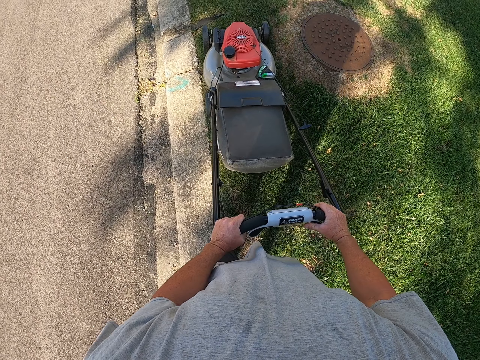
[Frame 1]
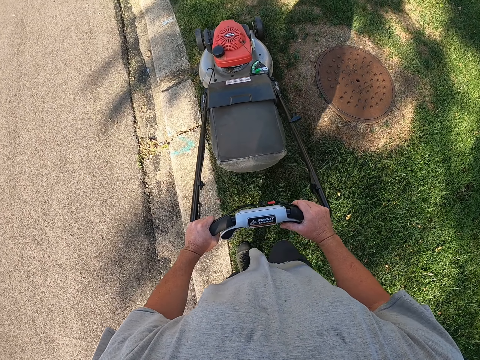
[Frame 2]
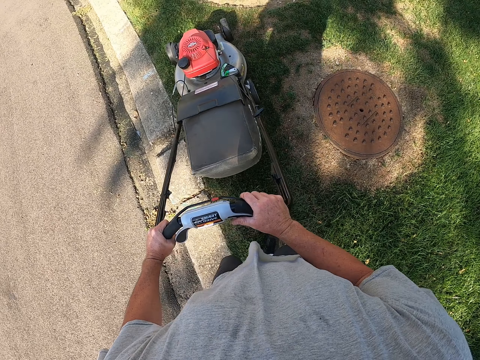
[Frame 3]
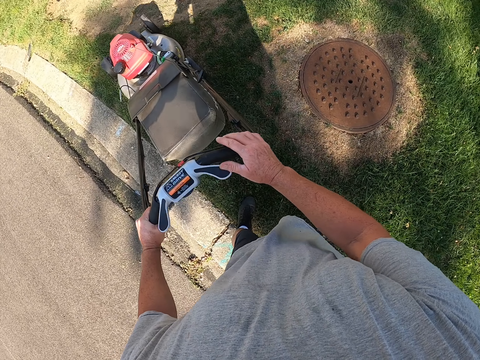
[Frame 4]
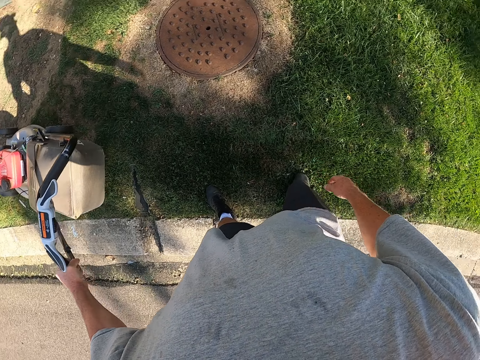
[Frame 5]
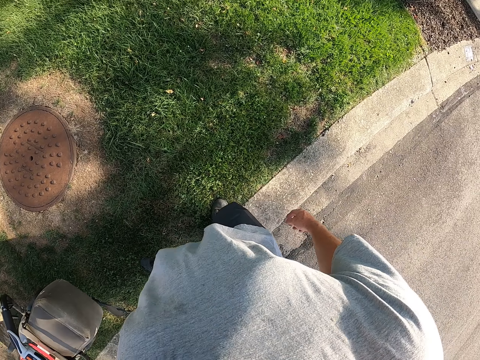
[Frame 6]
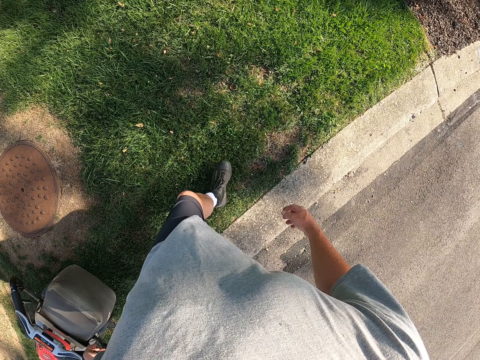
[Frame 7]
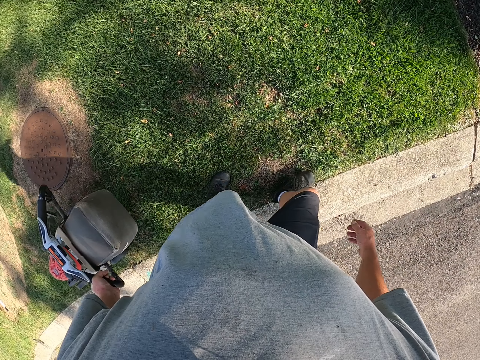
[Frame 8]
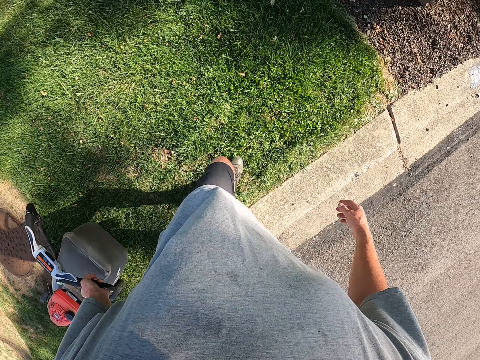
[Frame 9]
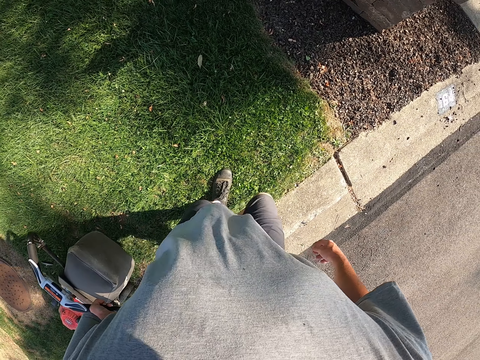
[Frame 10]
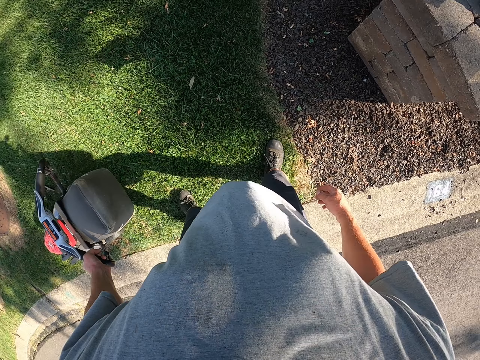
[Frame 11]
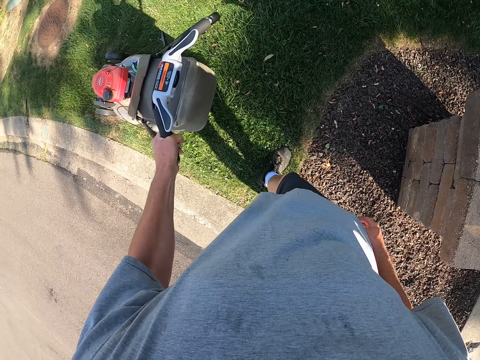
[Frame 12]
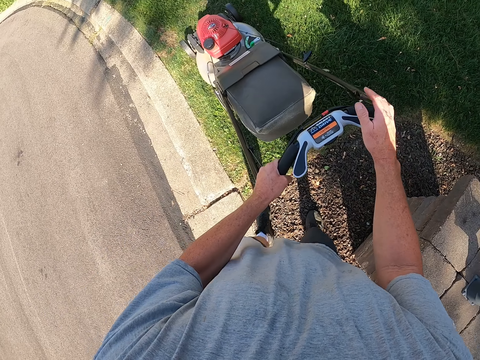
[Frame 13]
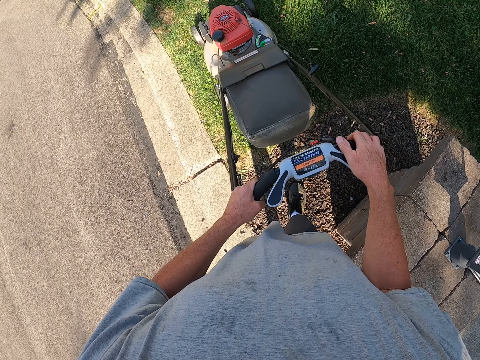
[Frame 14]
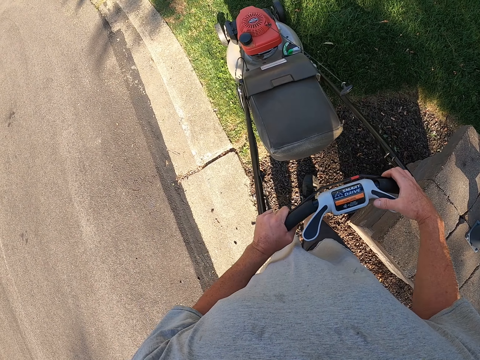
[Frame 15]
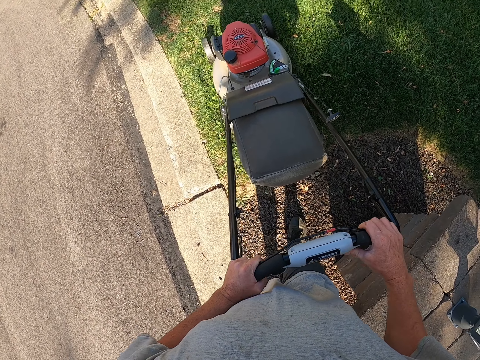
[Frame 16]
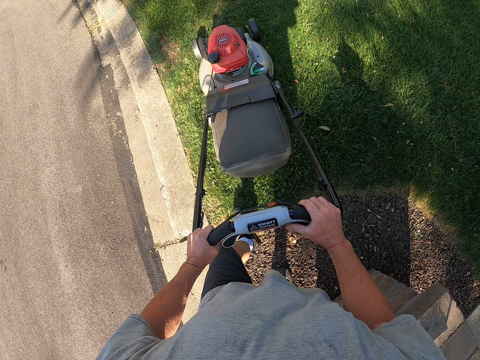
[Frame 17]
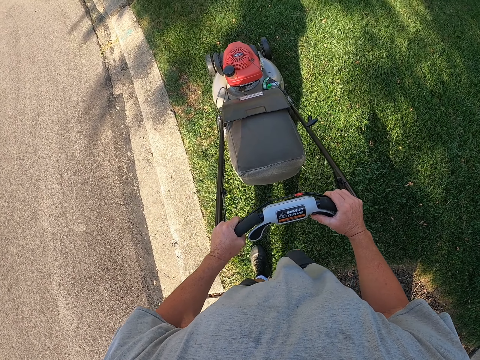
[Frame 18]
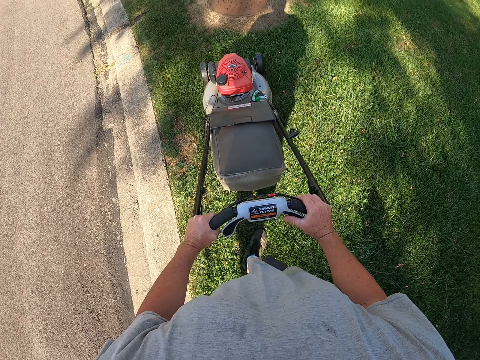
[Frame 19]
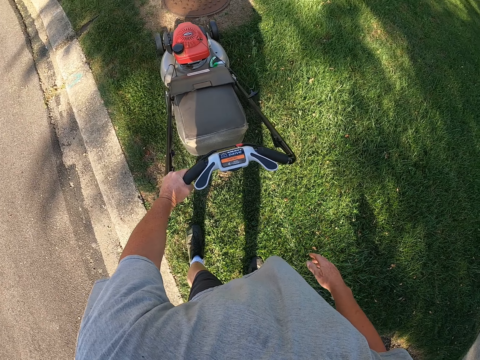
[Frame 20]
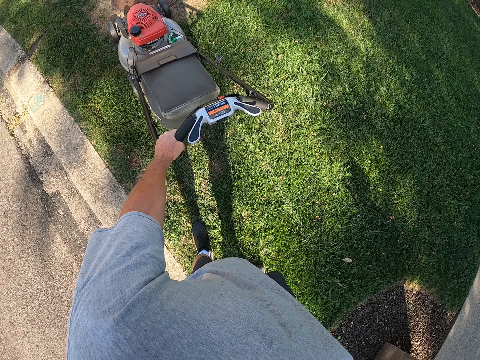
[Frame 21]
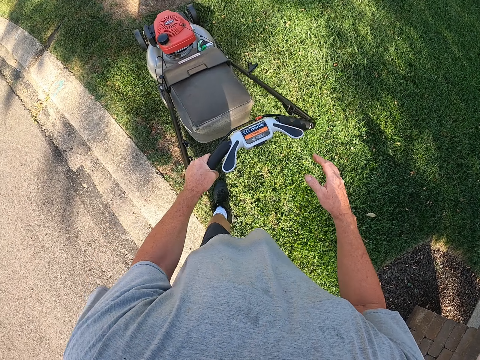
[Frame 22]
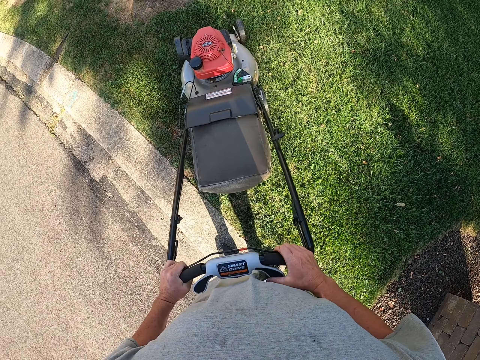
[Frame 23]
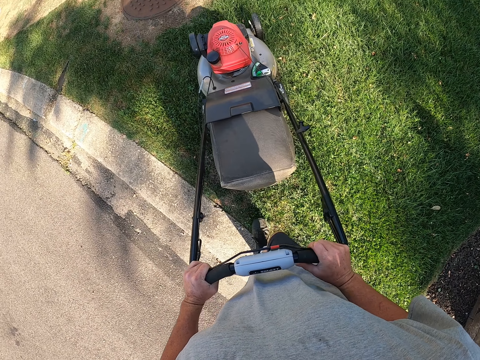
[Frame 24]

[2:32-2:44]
The camera wearer cuts grass with the mower machine. They pull back the mower machine.

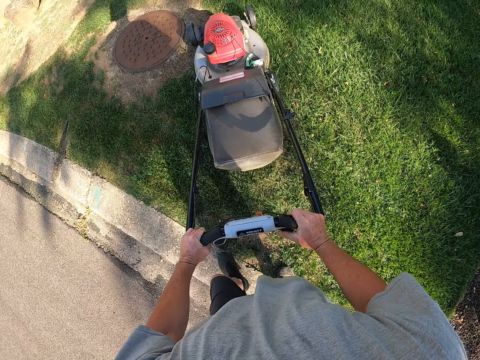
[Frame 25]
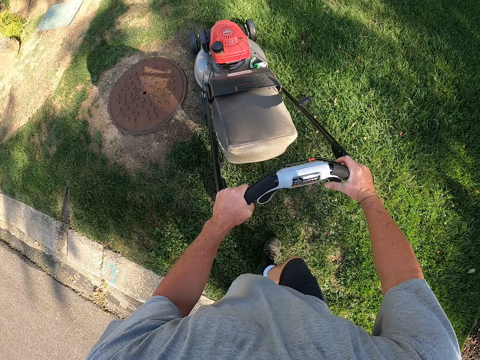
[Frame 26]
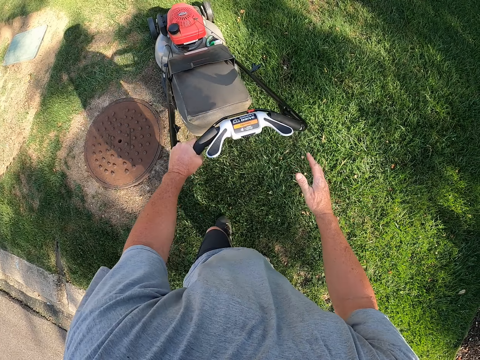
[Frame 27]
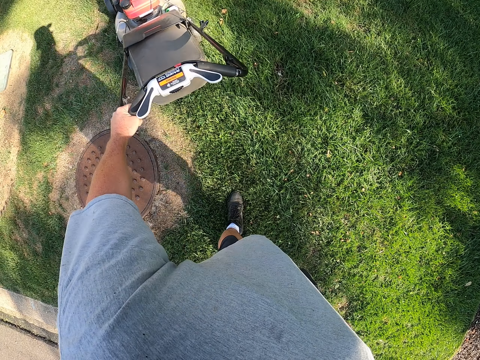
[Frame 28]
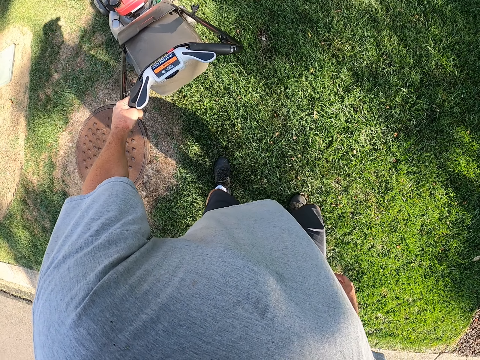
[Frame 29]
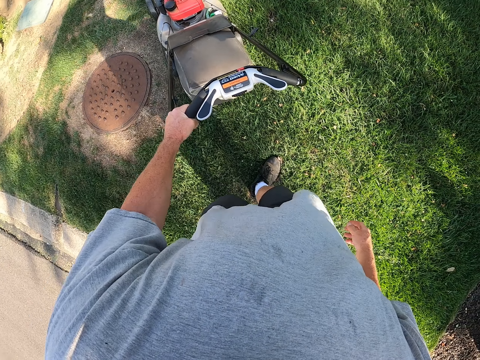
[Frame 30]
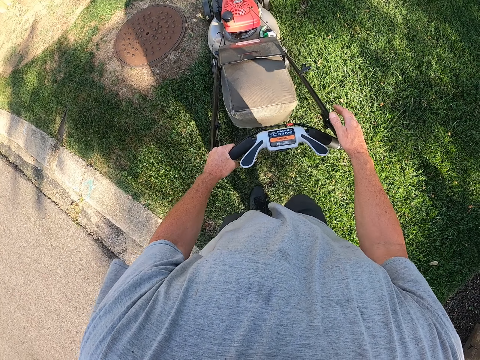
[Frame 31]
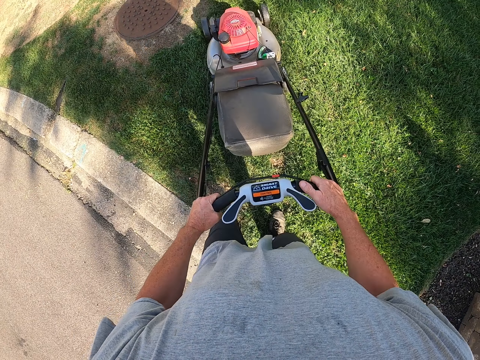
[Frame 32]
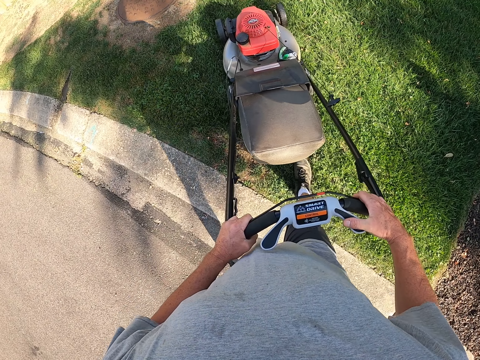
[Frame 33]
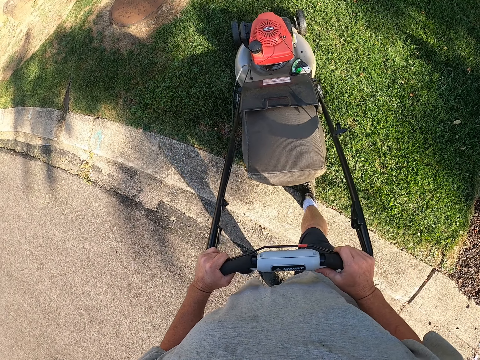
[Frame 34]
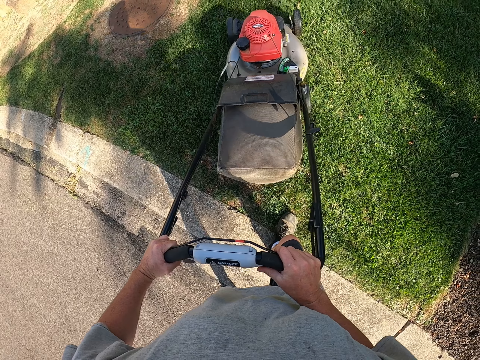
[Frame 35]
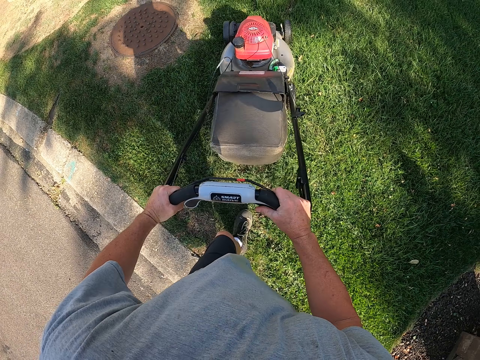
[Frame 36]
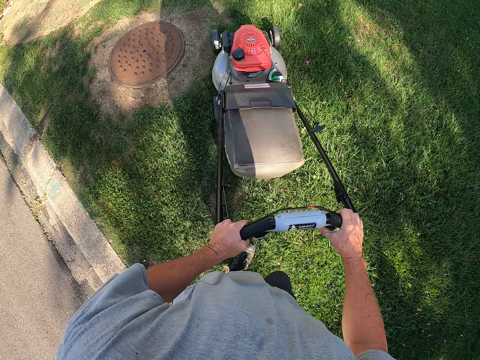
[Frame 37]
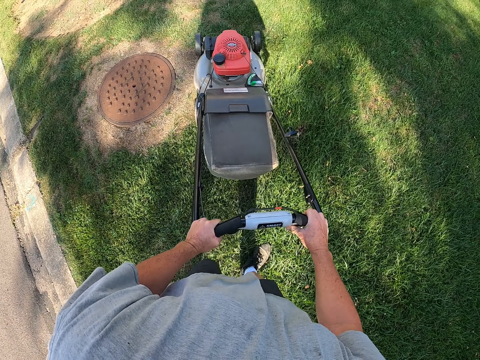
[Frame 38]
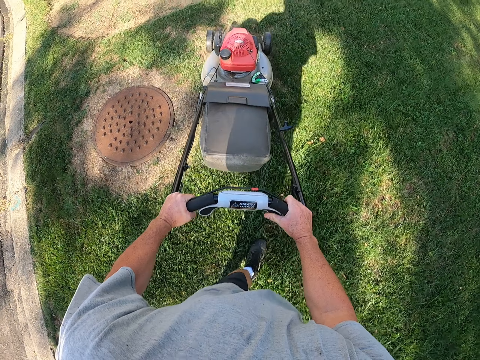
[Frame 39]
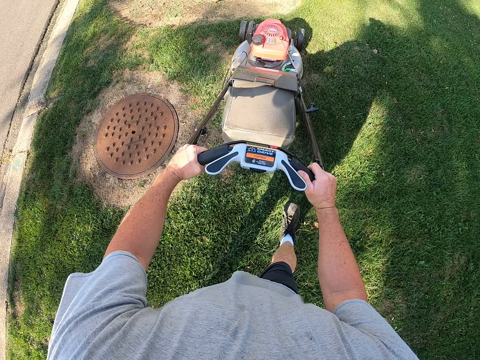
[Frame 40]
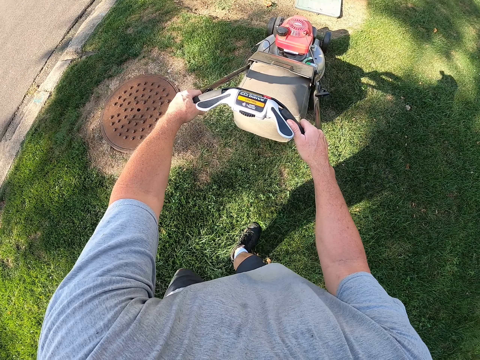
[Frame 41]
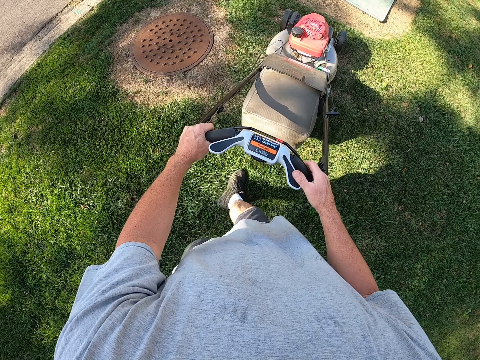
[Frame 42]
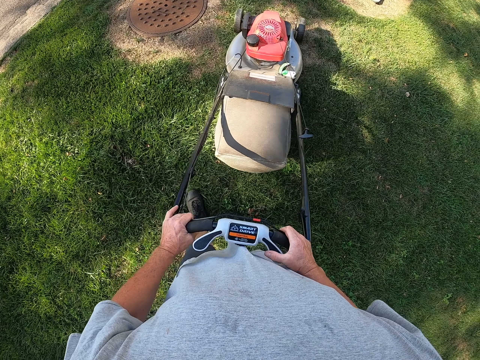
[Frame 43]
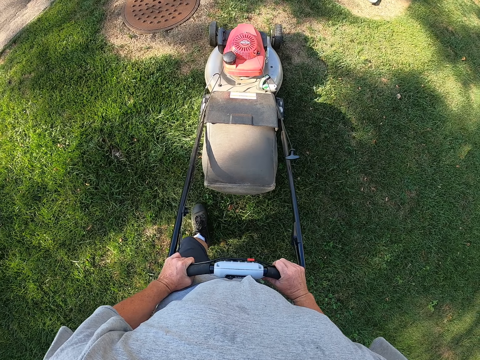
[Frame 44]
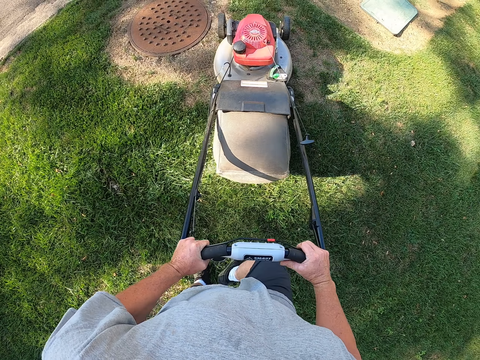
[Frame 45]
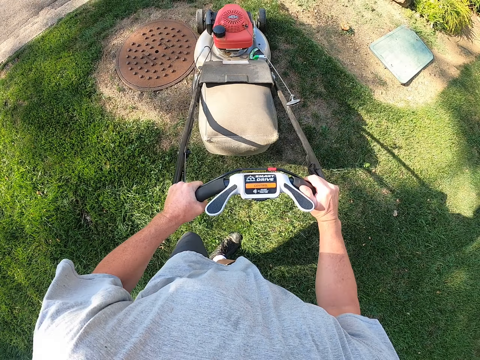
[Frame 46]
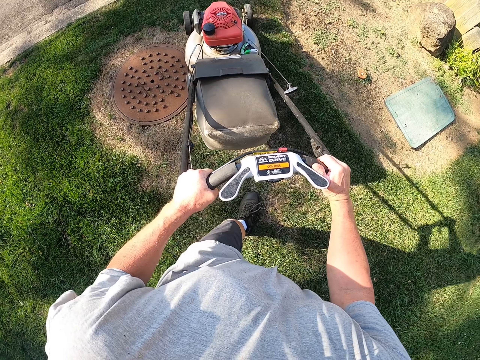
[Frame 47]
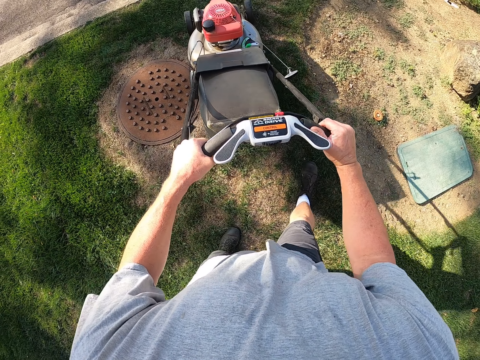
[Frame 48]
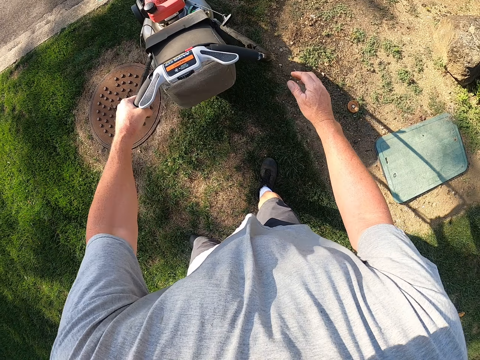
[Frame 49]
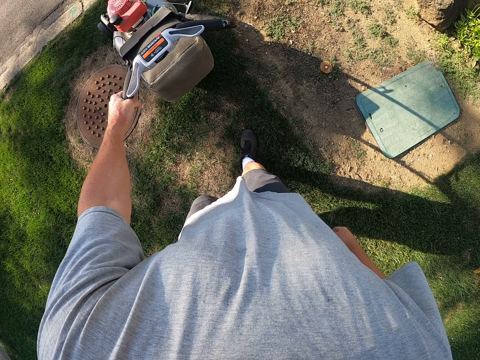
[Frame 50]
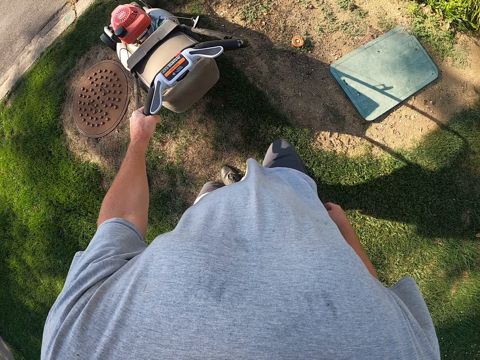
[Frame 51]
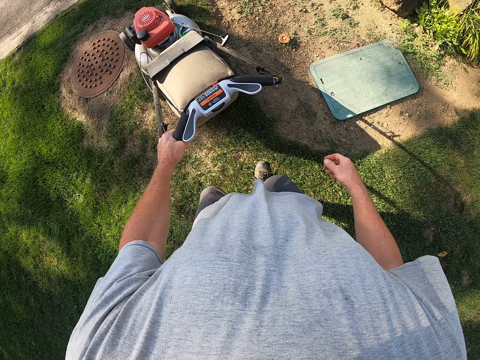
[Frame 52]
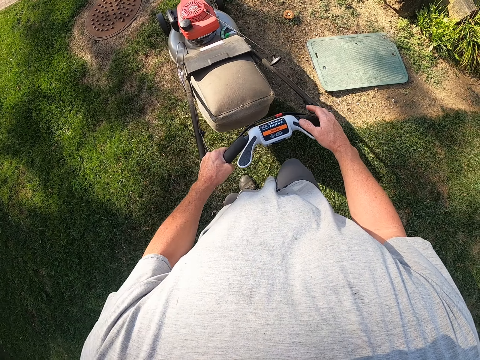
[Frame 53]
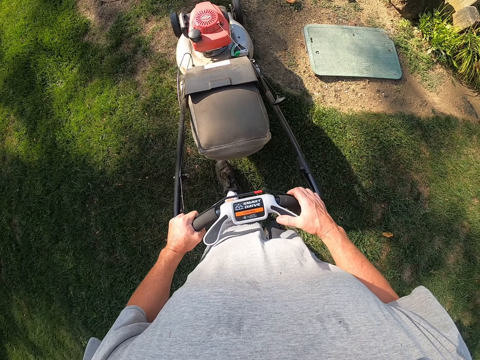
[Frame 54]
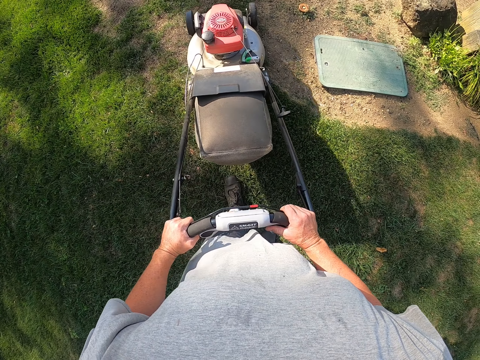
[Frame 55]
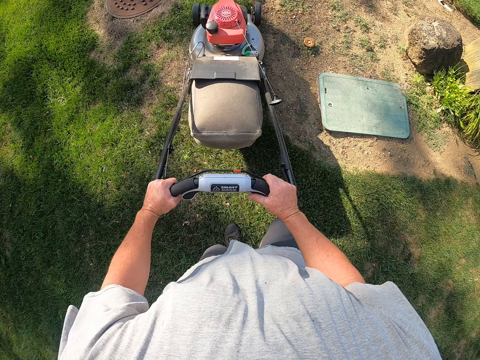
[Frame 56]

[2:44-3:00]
The camera wearer cuts grass with the mower machine. They pull back the mower machine. They cut grass with the mower machine. They pull back the mower machine. They cut grass with the mower machine. They pull back the mower machine.
